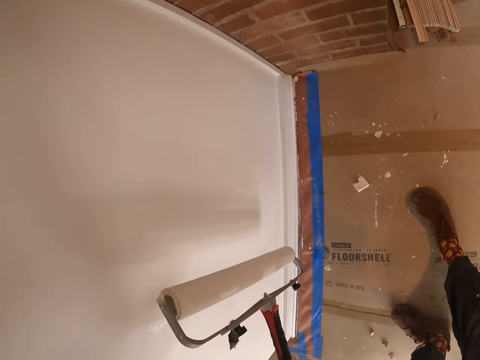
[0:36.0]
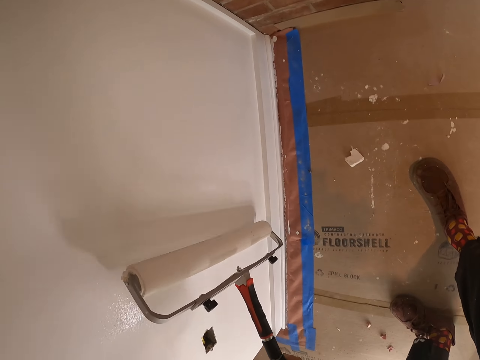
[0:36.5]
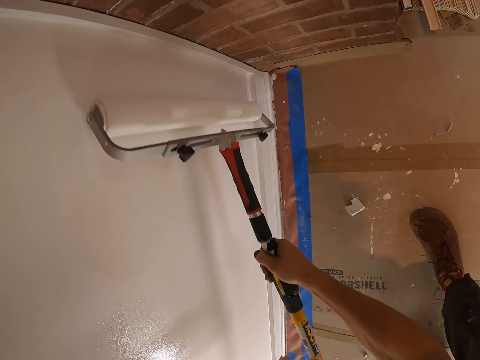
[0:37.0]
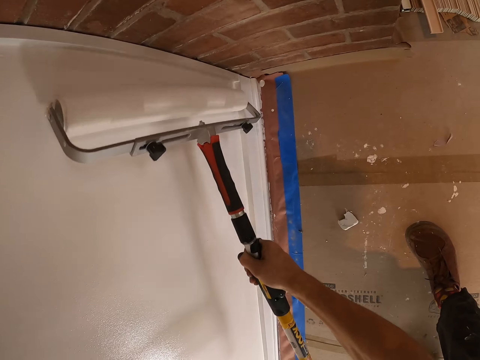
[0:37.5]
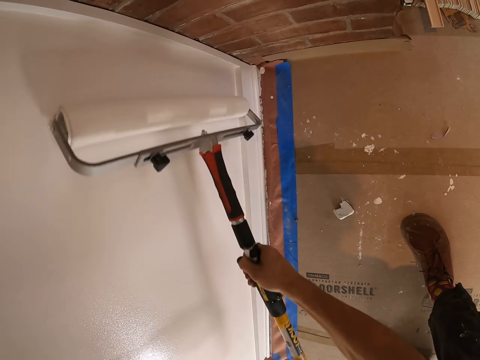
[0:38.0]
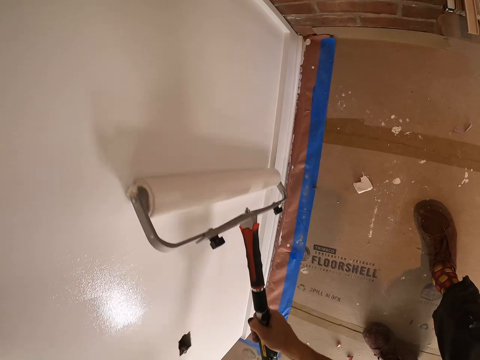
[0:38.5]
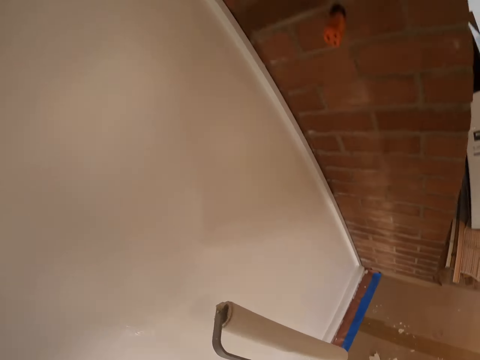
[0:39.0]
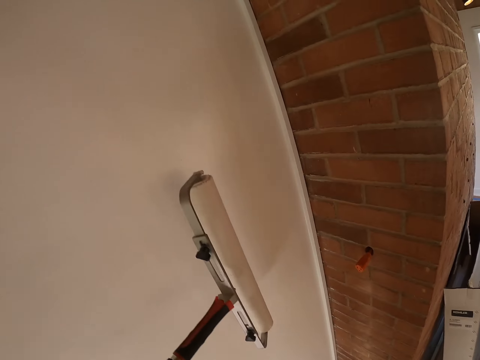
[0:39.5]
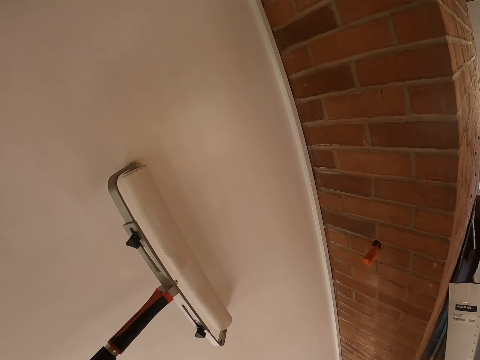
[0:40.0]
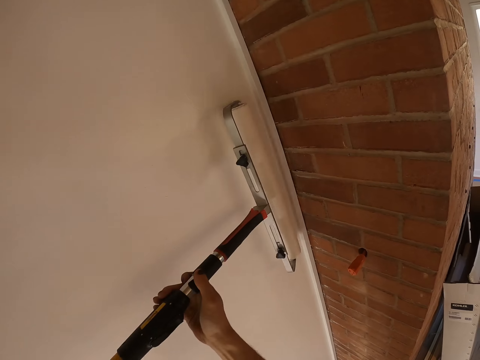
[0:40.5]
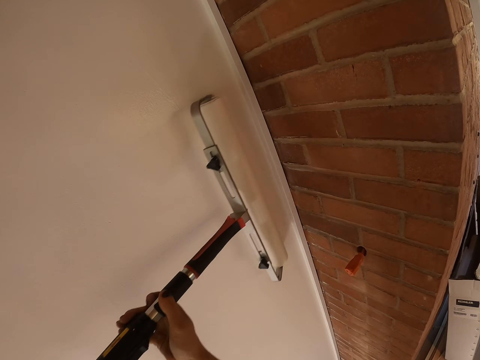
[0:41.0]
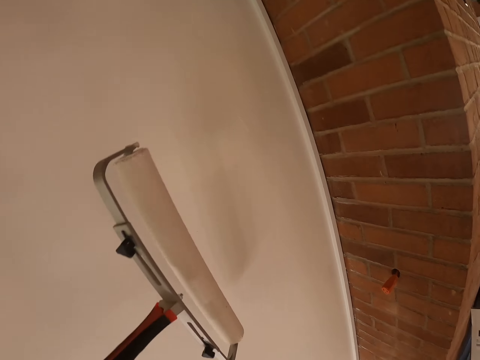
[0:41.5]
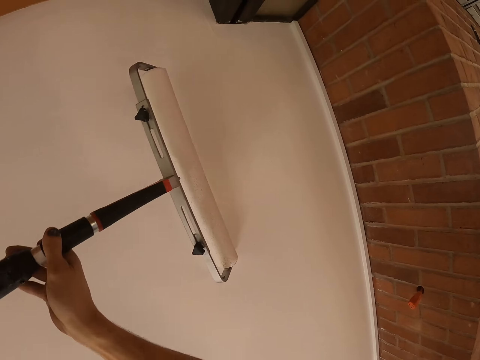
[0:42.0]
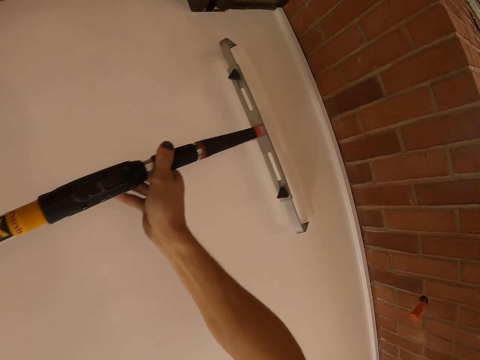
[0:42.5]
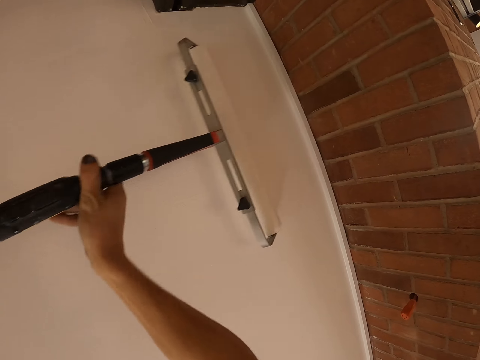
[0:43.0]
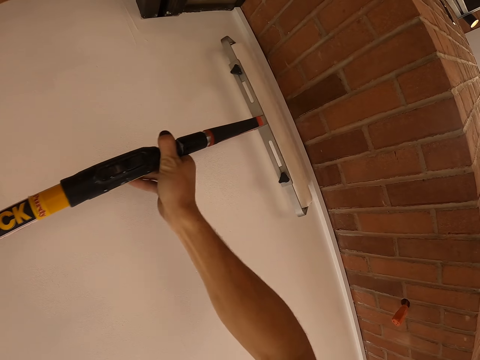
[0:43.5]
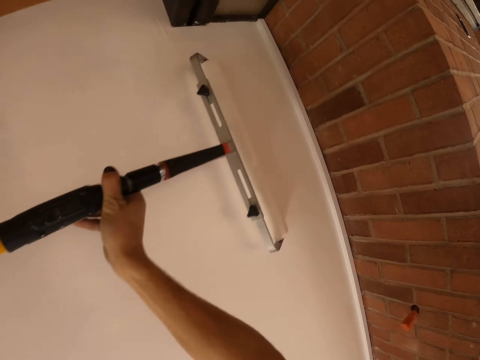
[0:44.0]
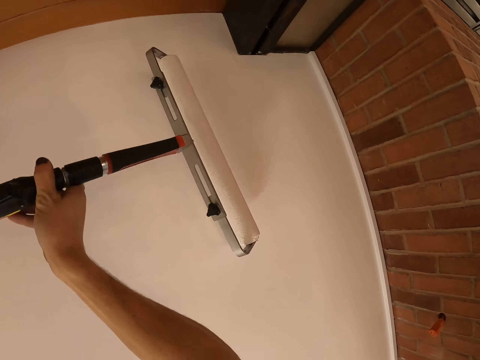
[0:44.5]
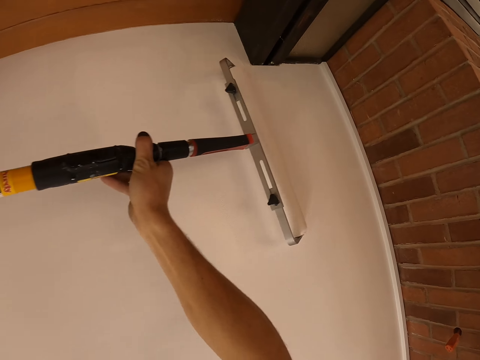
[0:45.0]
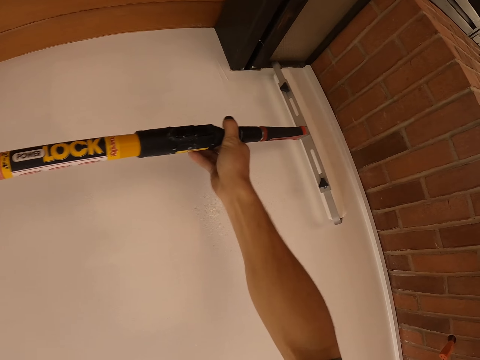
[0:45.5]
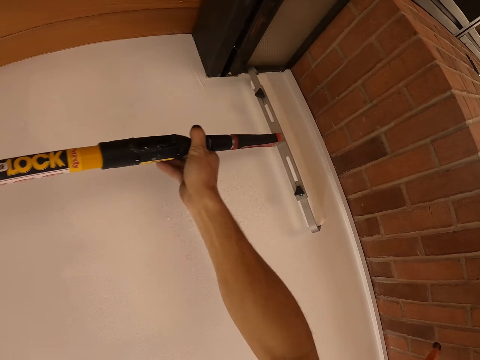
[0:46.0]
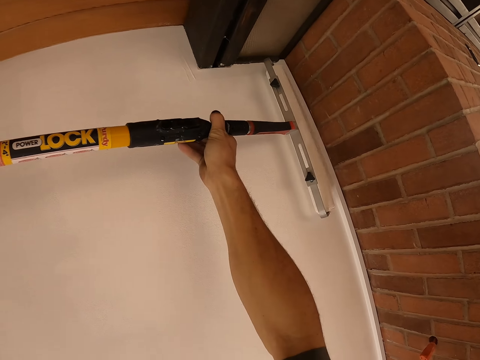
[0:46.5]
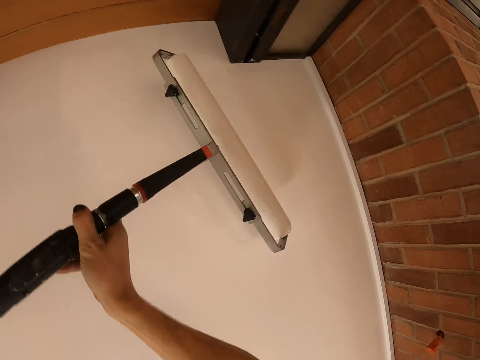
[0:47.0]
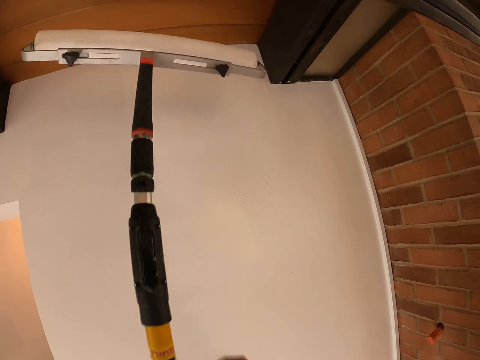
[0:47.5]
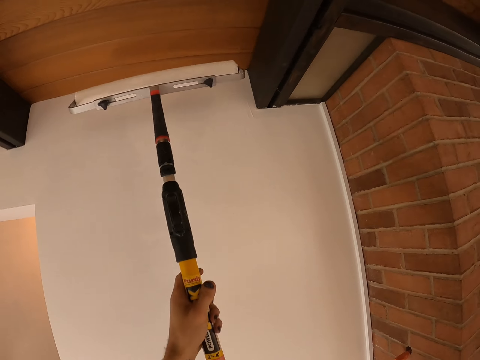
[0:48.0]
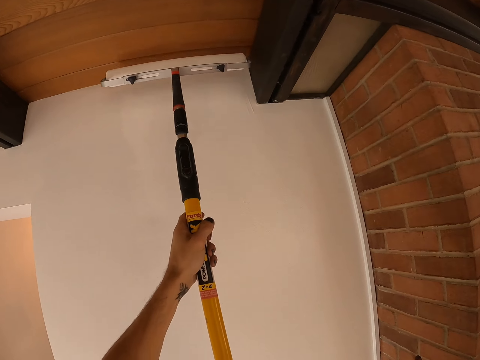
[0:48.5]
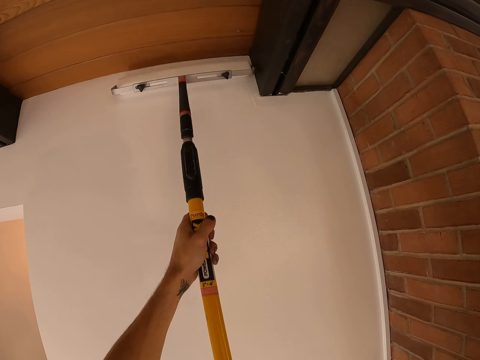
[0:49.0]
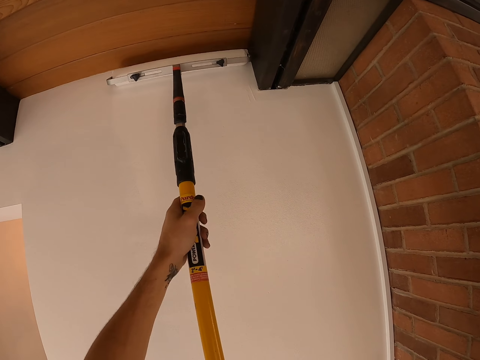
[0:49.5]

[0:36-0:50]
The camera wearer removes the other hand on the paint roller.

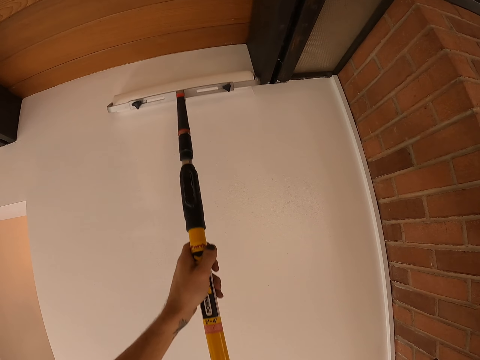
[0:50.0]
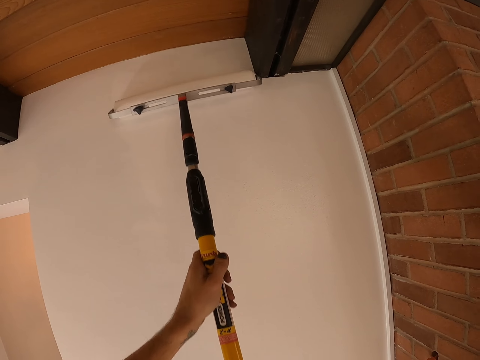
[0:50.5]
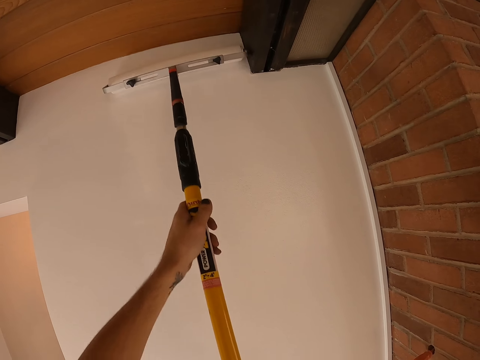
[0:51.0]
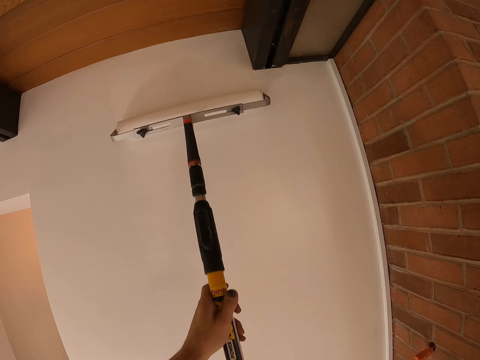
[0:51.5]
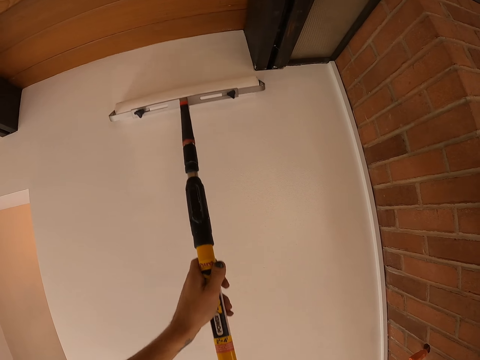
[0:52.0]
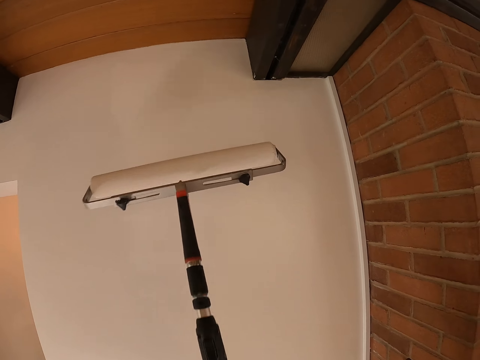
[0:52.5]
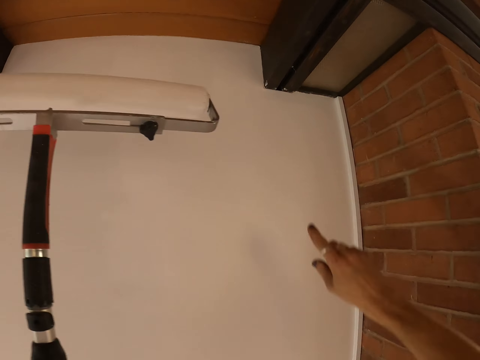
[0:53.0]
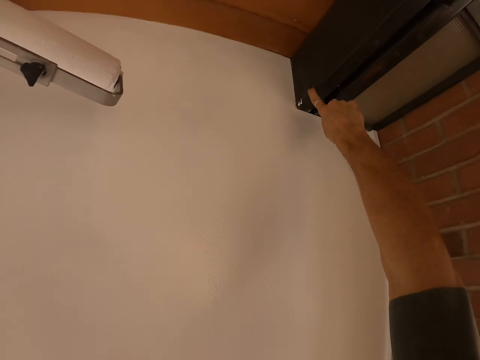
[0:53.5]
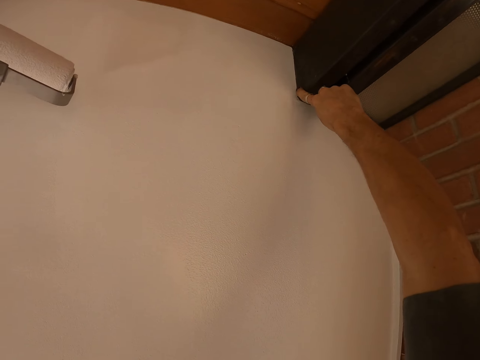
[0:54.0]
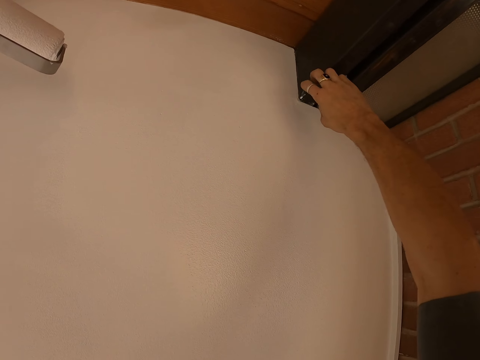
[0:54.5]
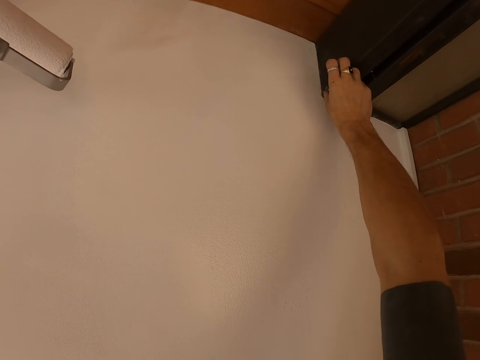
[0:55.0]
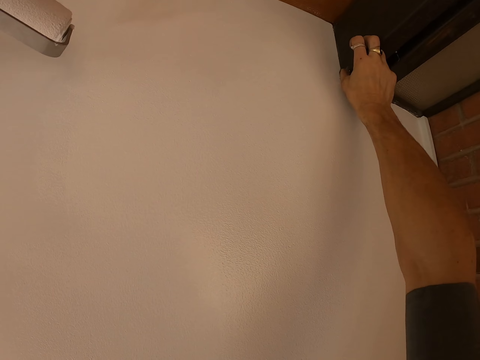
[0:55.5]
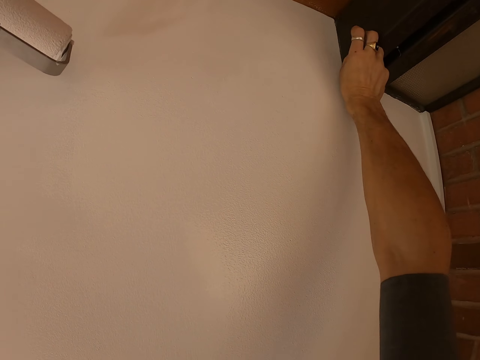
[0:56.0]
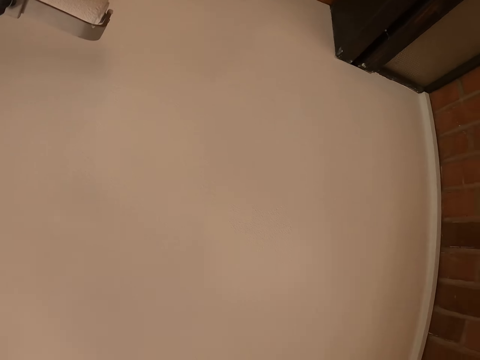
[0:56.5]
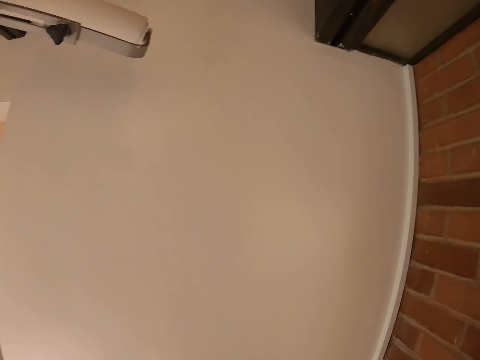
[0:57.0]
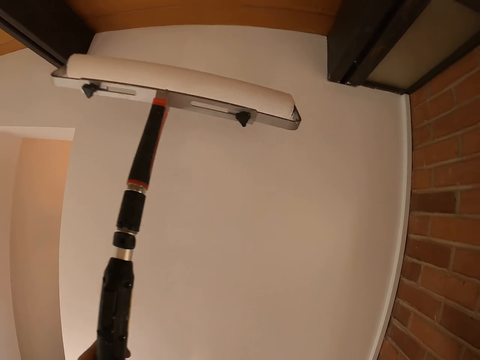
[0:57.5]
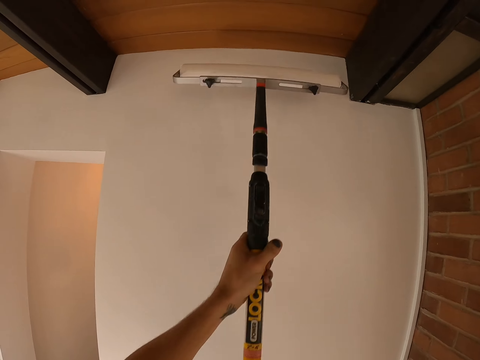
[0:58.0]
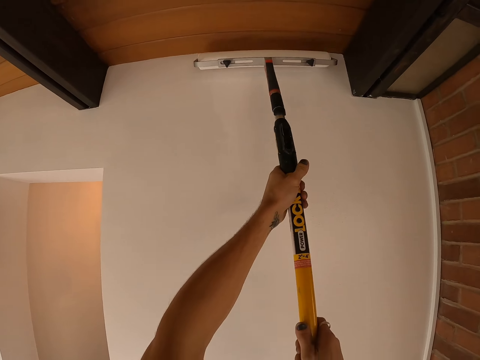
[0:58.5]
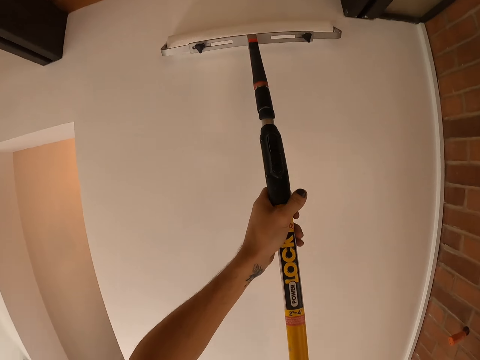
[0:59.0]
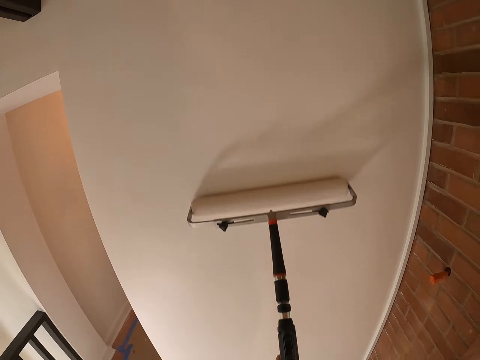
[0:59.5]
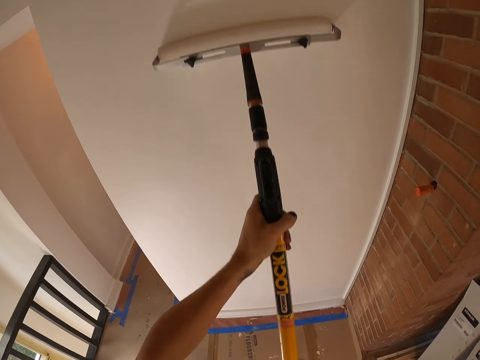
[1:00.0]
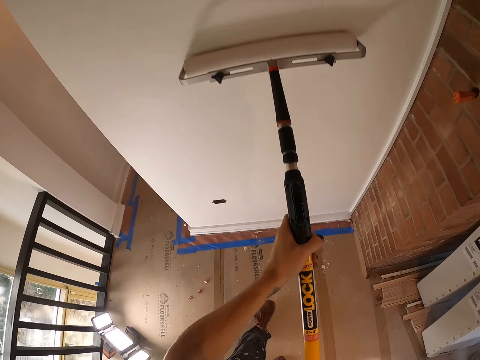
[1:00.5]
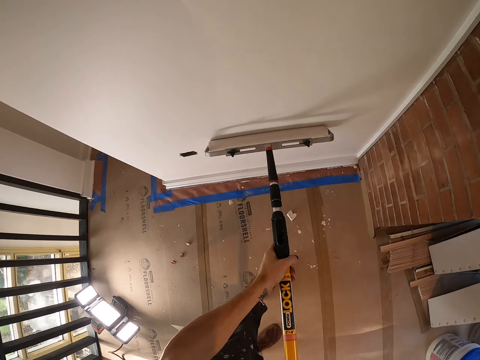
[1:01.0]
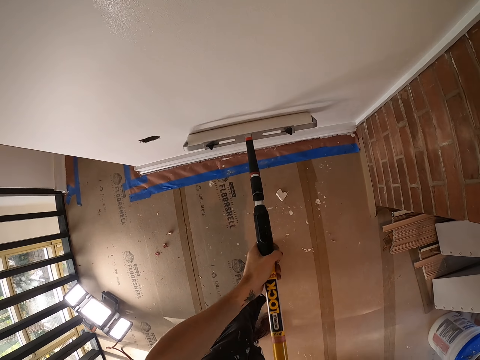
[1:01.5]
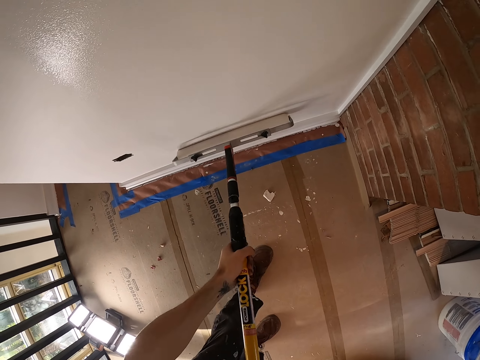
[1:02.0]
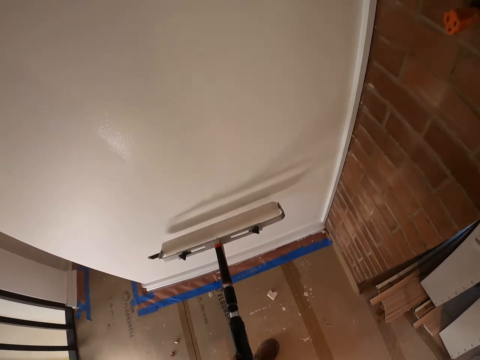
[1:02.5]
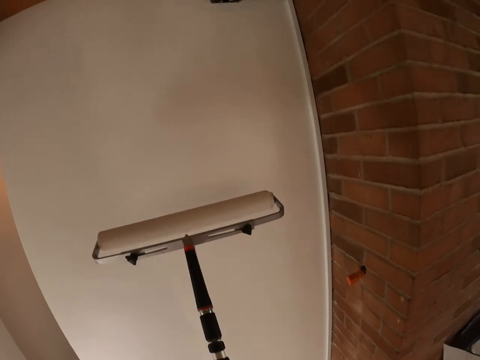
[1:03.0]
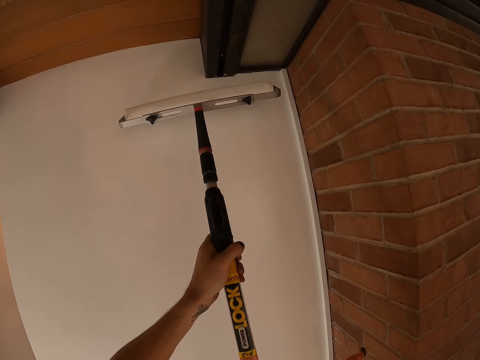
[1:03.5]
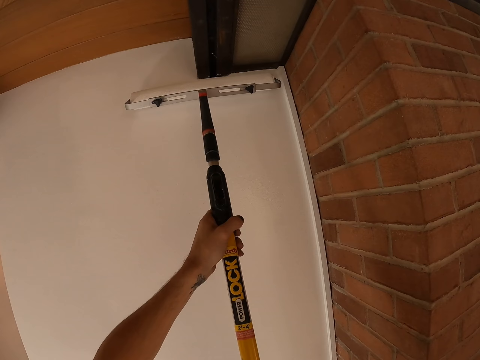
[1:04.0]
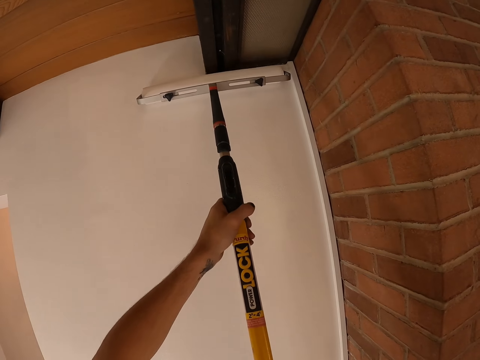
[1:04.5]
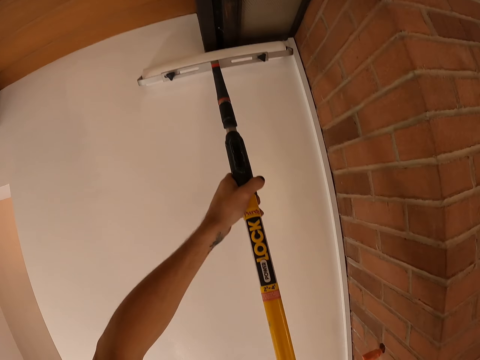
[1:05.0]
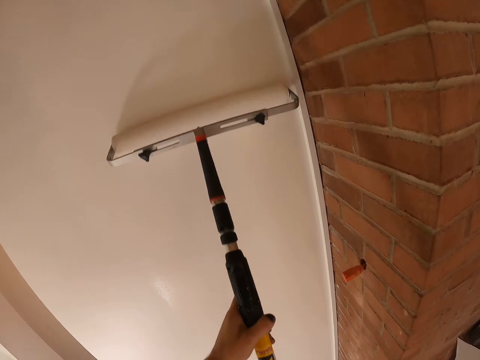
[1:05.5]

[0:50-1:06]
The camera wearer holds the bottom part of the roller with the other hand. They paint. They lift the paint roller. They remove the paint on the black wood with the other hand. They remove the other hand on the black wood. They put the other hand on the bottom part of the paint stick. They paint.
